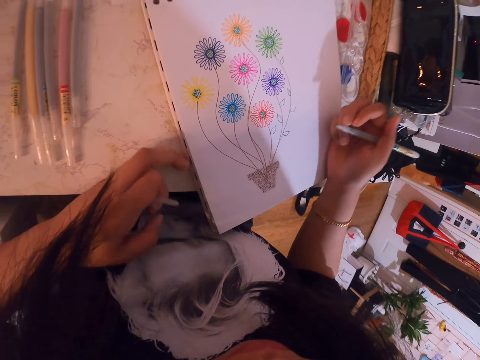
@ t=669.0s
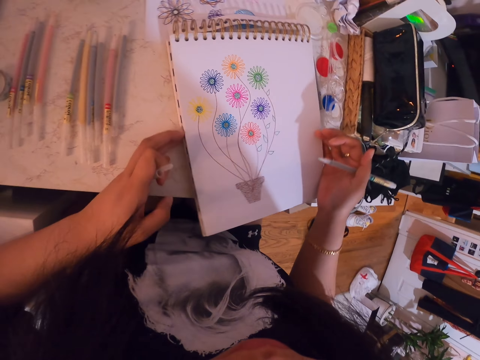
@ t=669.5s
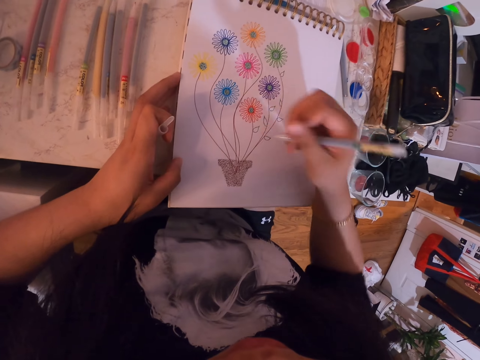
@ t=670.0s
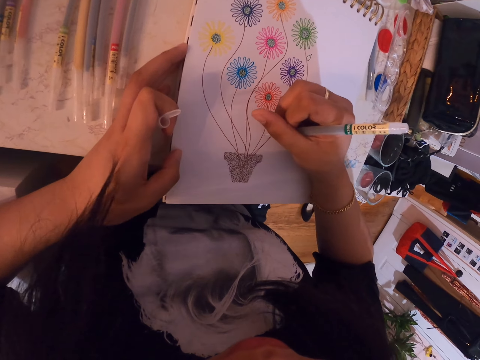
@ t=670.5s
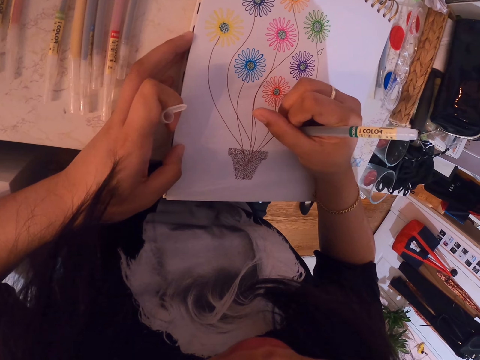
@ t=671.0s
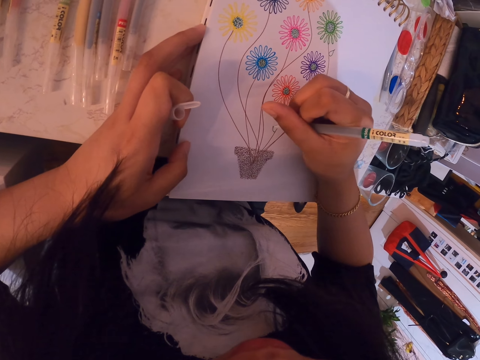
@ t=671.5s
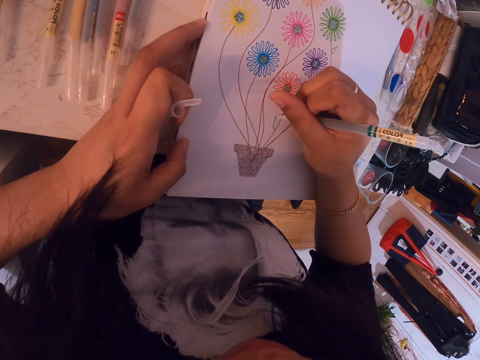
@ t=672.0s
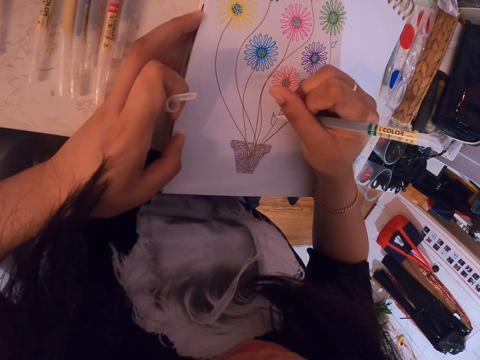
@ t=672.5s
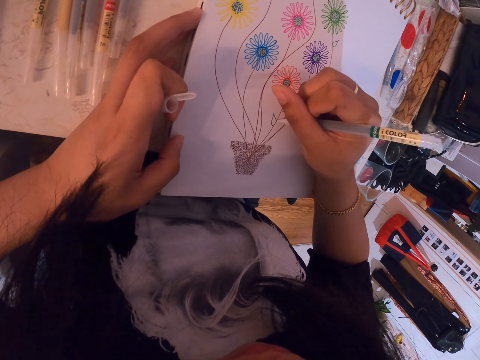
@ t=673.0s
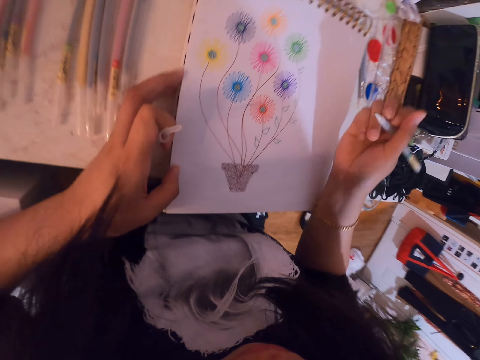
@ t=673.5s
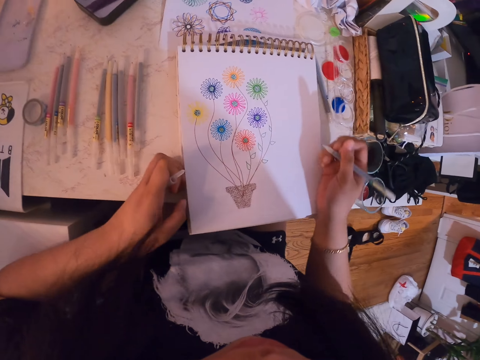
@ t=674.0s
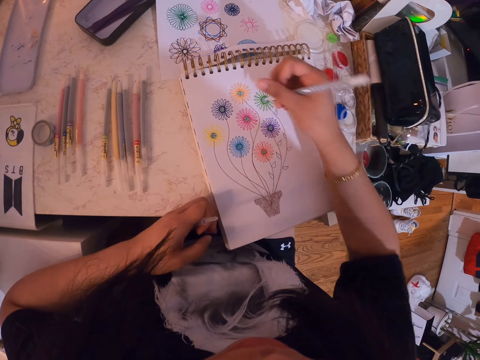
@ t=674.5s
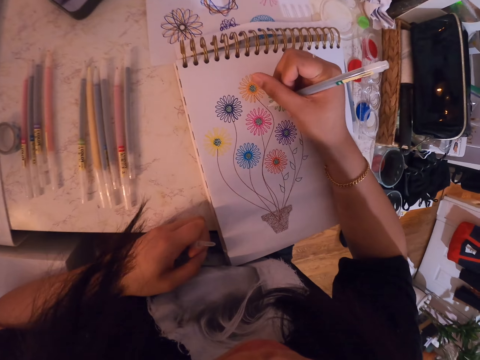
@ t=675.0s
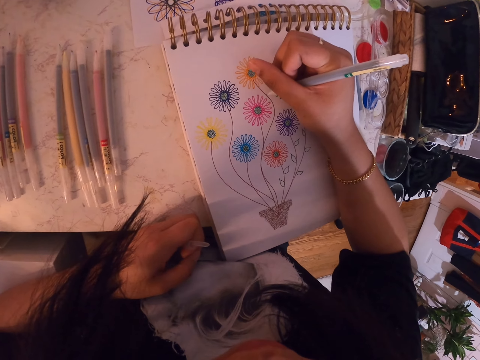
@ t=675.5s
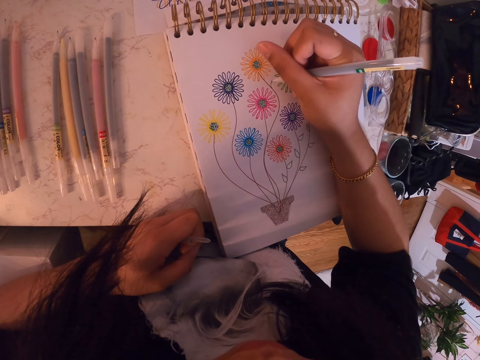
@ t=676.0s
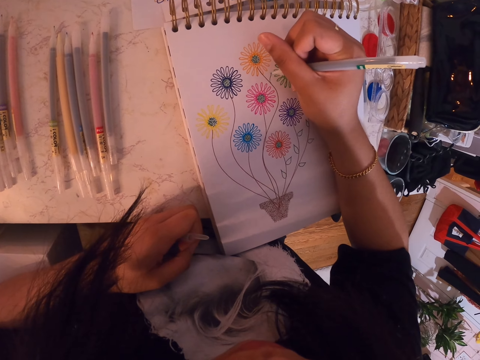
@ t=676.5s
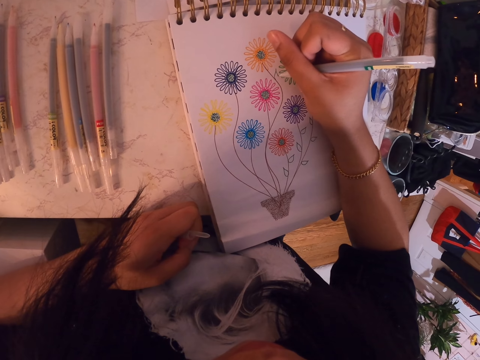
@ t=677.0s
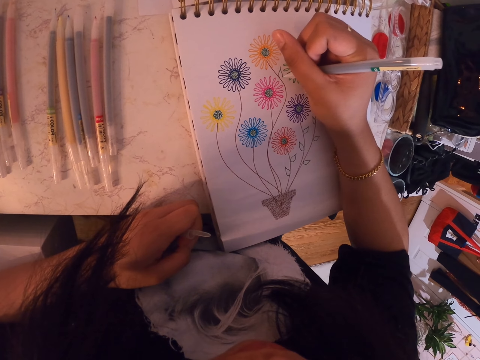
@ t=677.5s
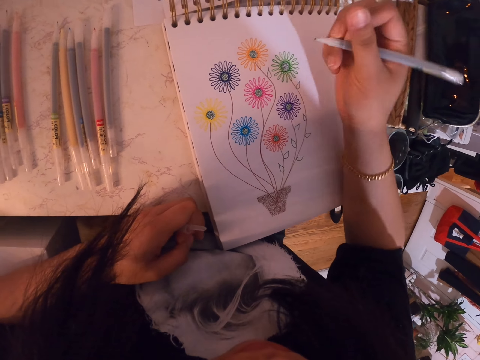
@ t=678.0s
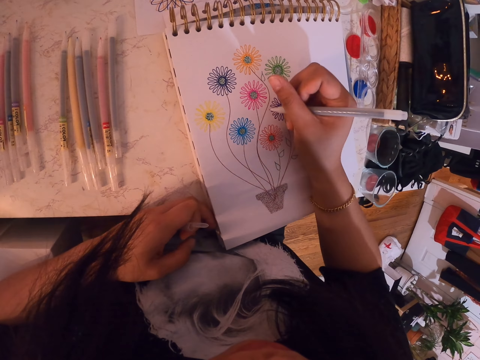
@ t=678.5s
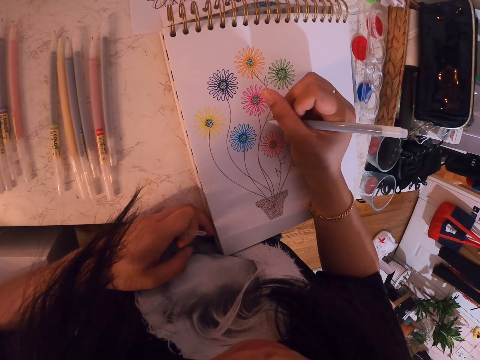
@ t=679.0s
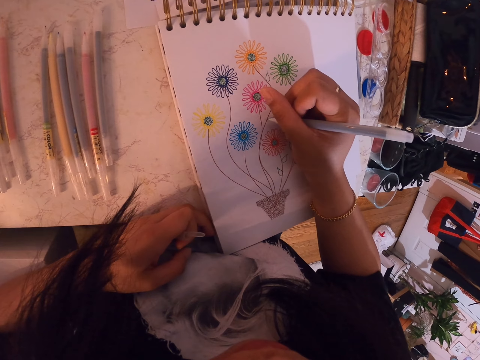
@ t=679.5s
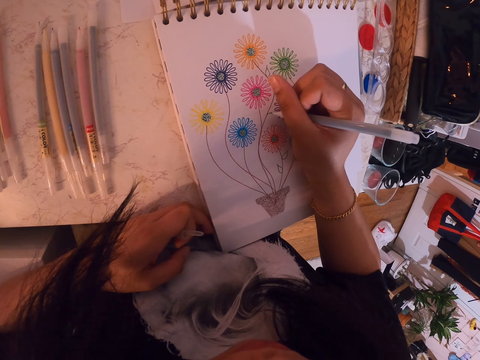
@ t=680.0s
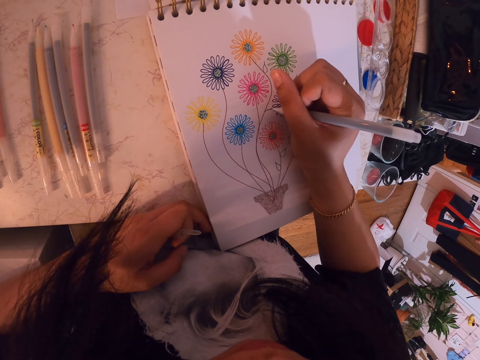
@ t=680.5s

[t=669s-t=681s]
The camera wearer moves the book. They draw on the book. They move the book. They draw on the book.

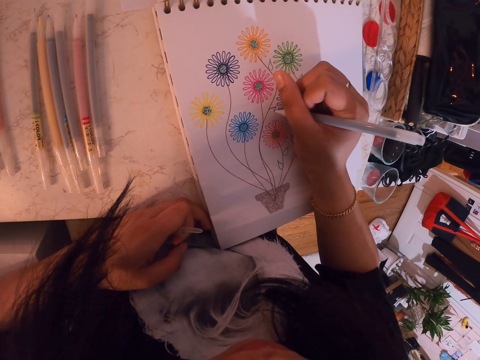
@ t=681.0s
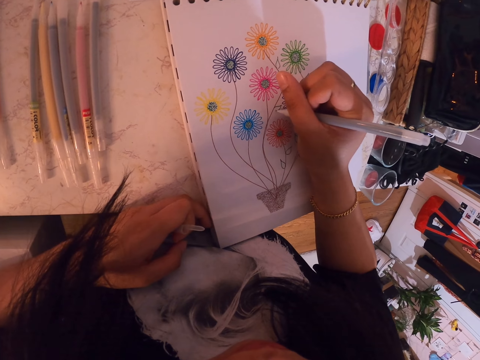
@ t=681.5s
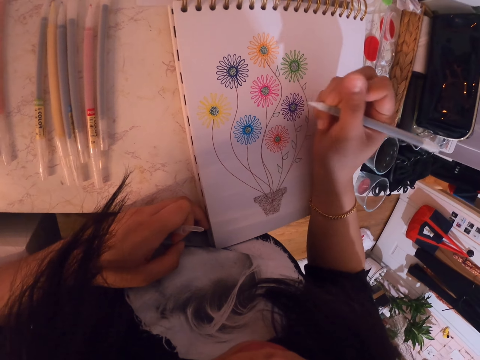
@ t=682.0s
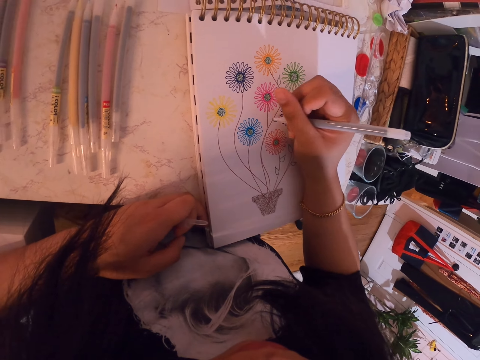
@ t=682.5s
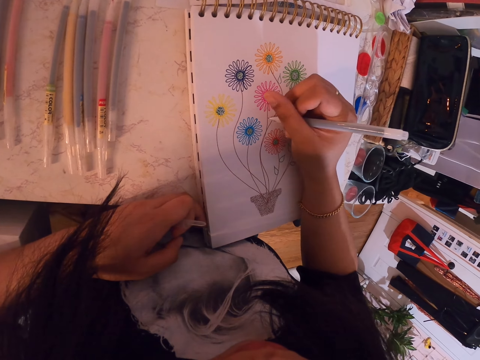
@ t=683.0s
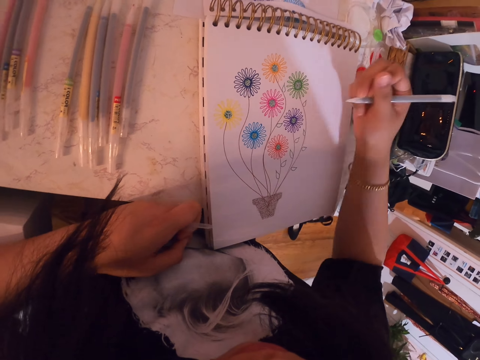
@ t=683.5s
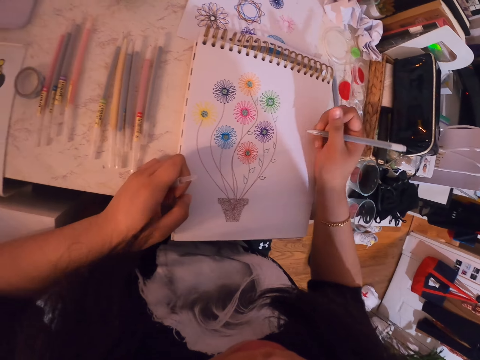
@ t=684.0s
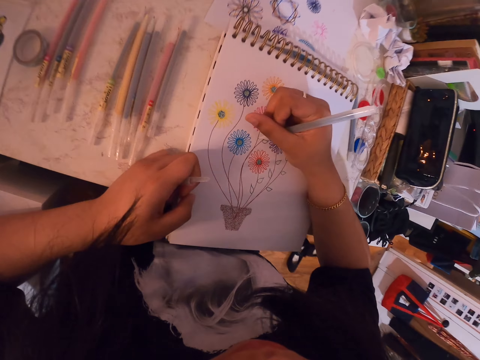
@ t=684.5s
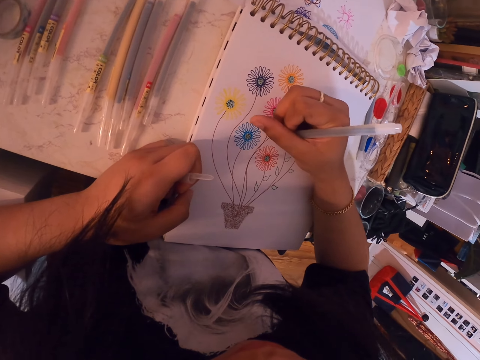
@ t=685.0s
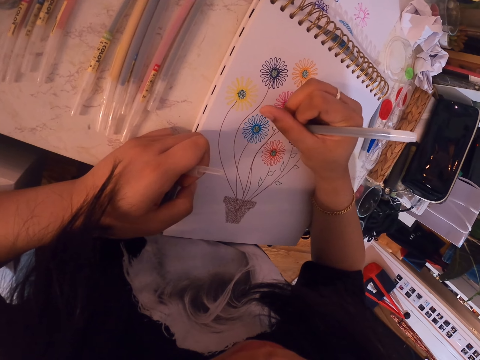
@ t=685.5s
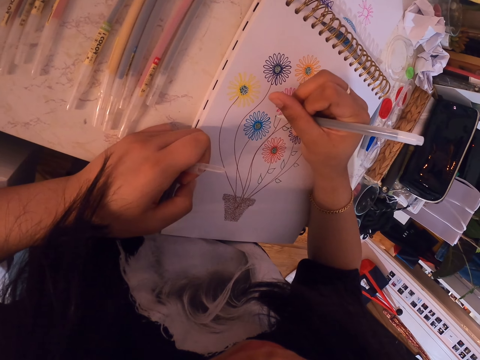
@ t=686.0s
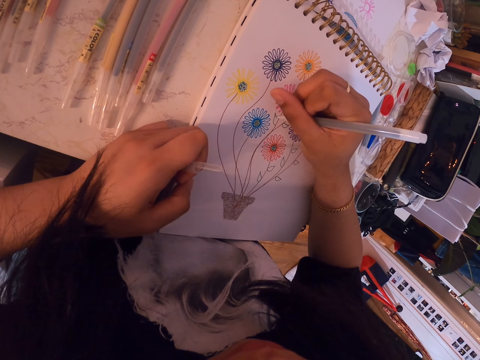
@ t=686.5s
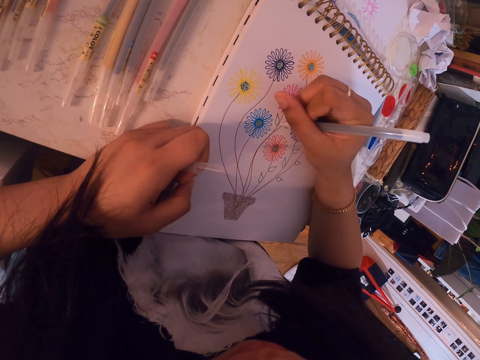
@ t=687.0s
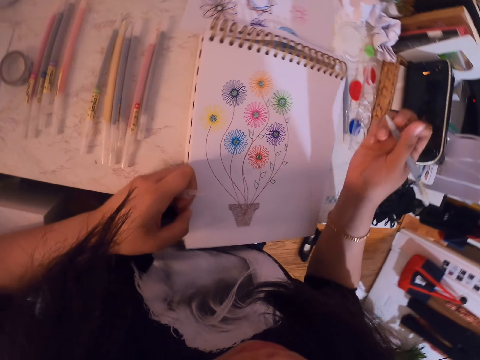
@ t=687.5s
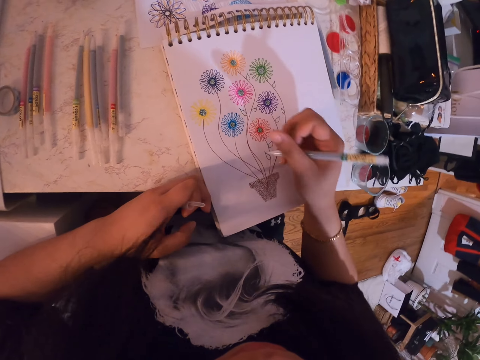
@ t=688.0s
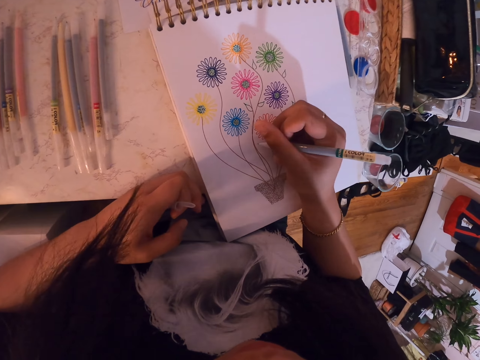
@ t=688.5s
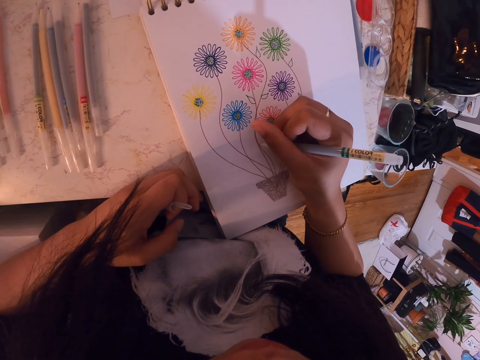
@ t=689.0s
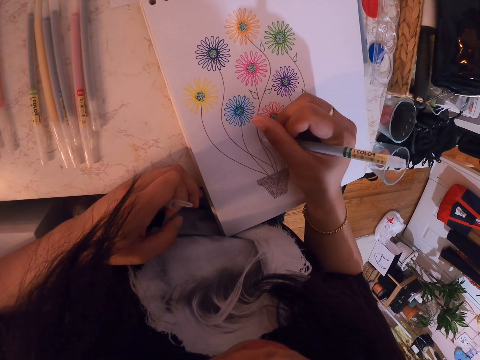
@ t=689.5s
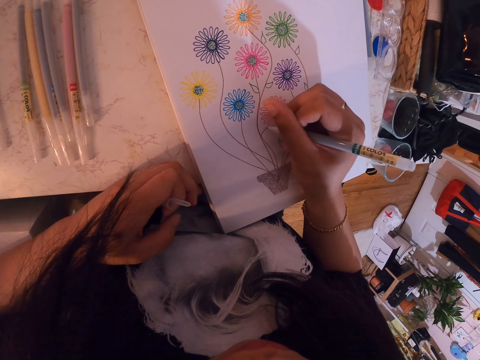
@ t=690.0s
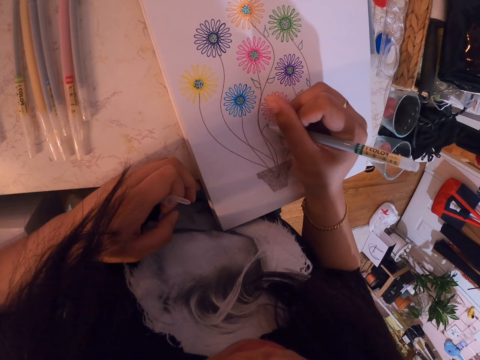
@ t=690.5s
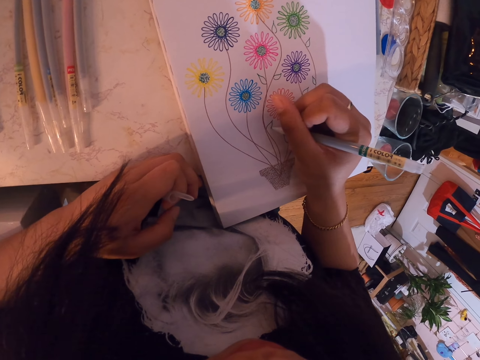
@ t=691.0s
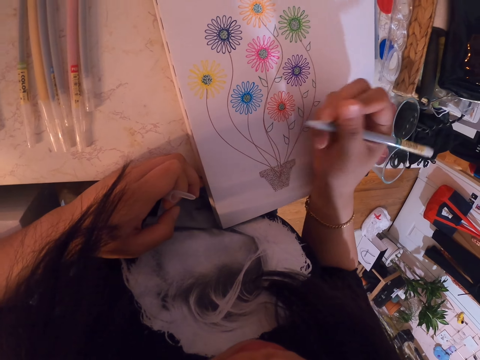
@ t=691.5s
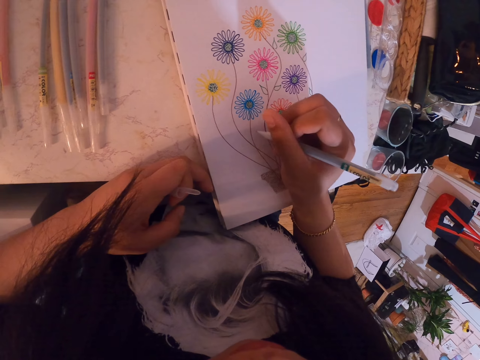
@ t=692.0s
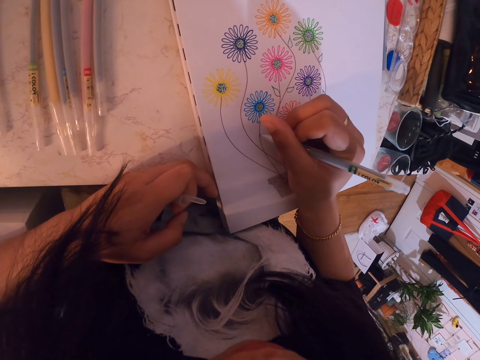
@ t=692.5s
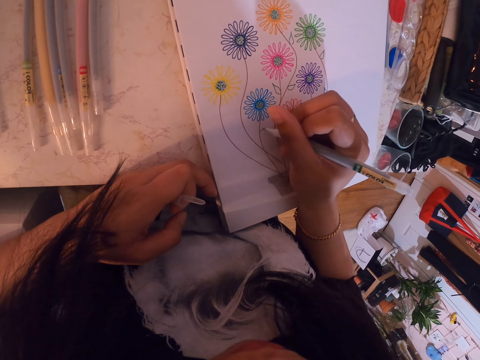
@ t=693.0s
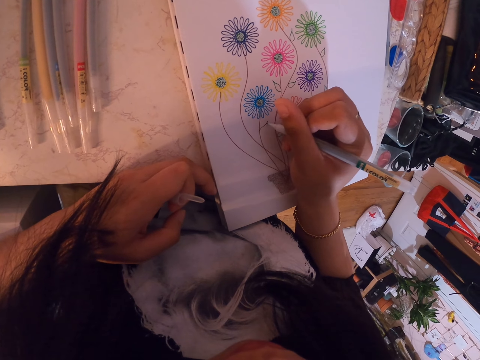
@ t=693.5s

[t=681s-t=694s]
The camera wearer moves the book. They draw on the book. They move the book. They draw on the book.
